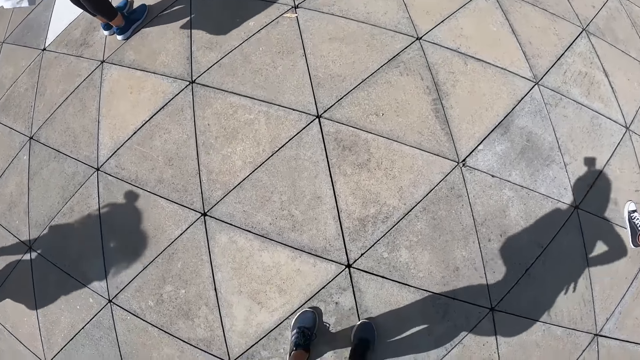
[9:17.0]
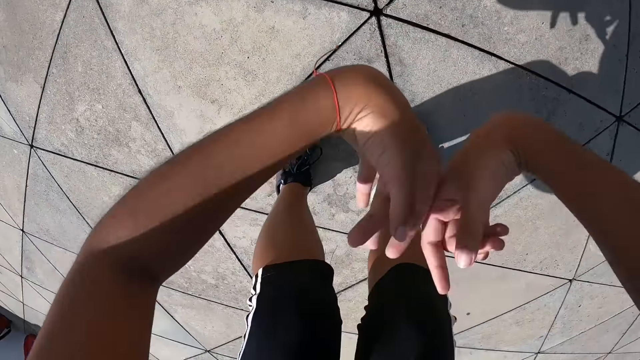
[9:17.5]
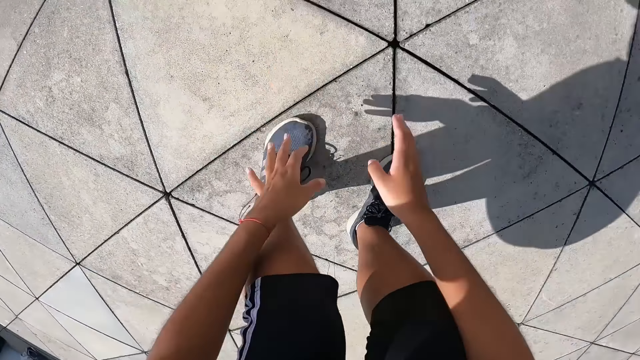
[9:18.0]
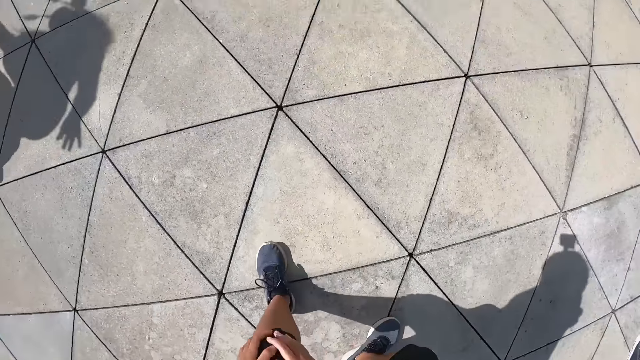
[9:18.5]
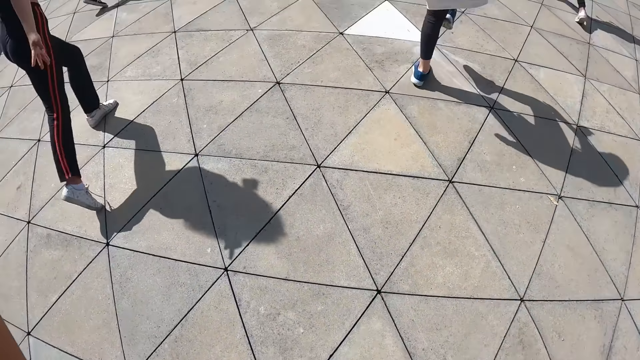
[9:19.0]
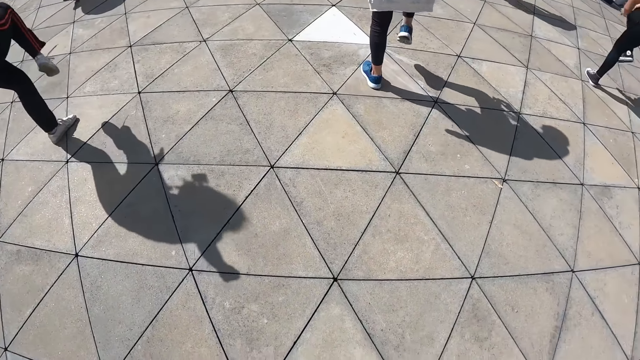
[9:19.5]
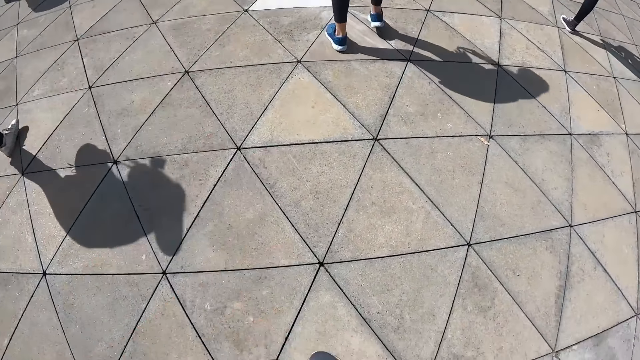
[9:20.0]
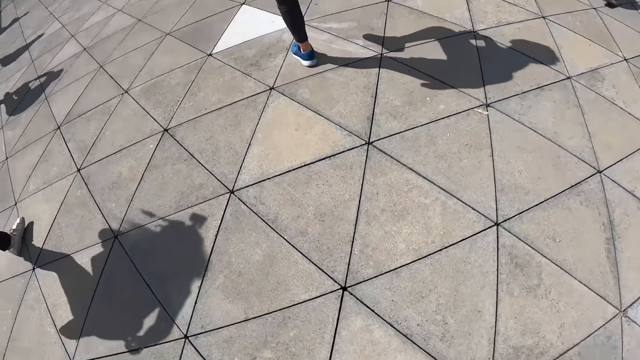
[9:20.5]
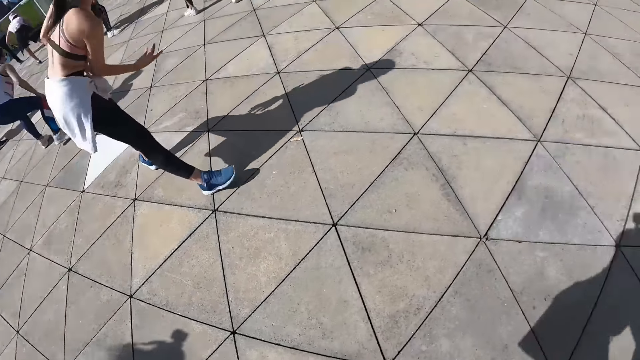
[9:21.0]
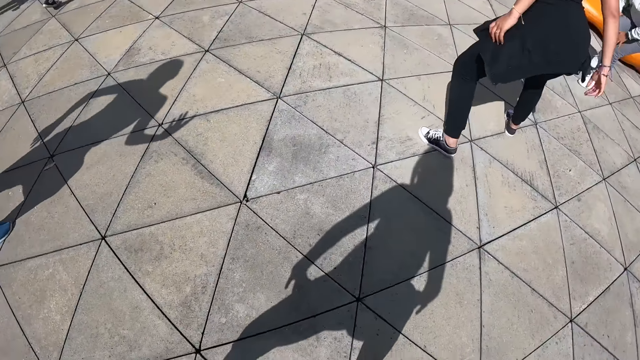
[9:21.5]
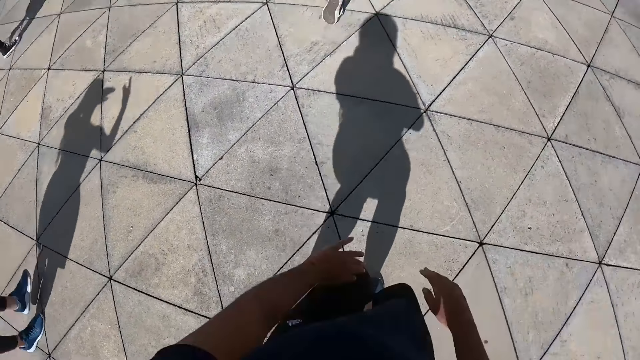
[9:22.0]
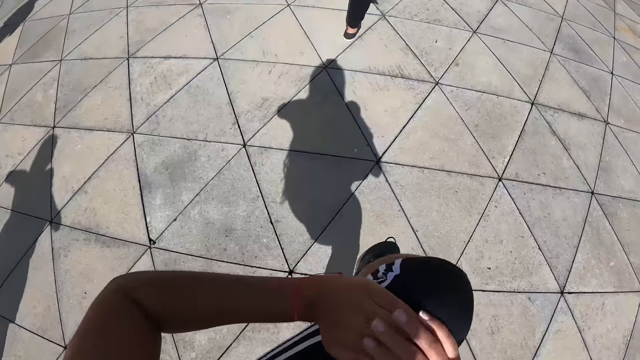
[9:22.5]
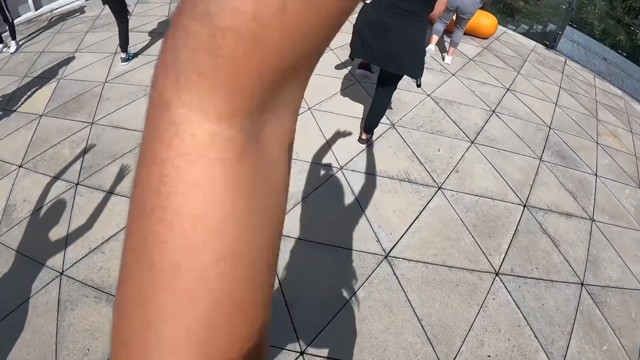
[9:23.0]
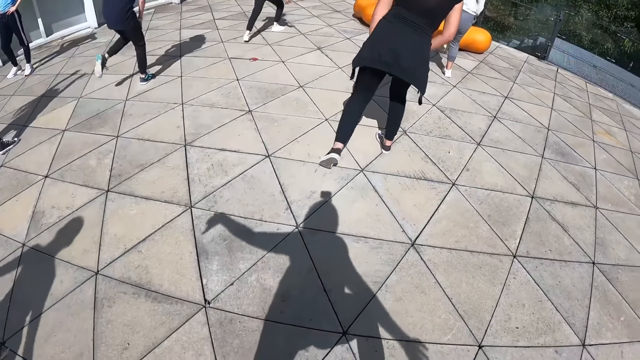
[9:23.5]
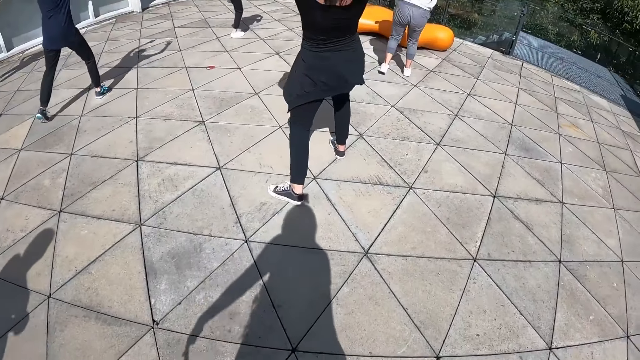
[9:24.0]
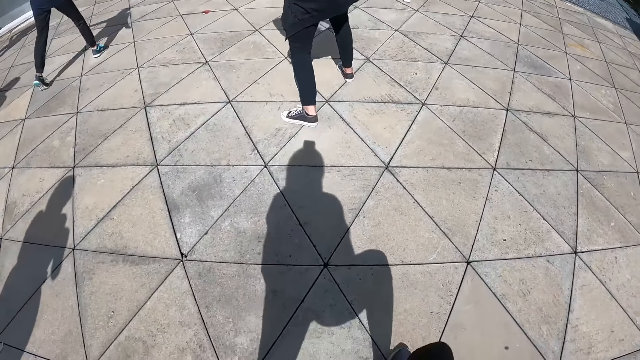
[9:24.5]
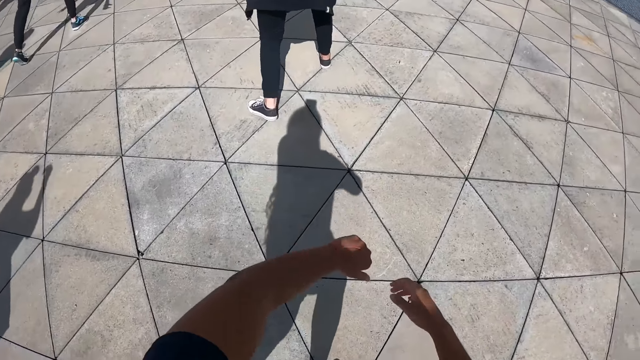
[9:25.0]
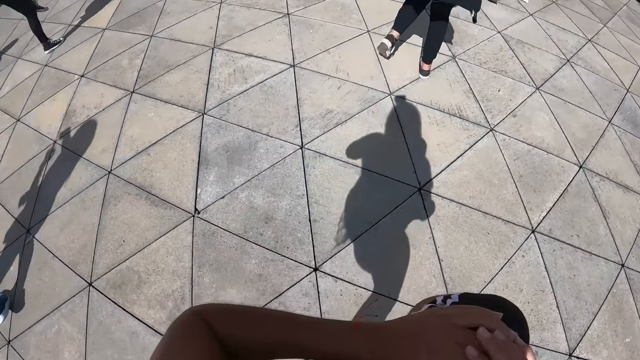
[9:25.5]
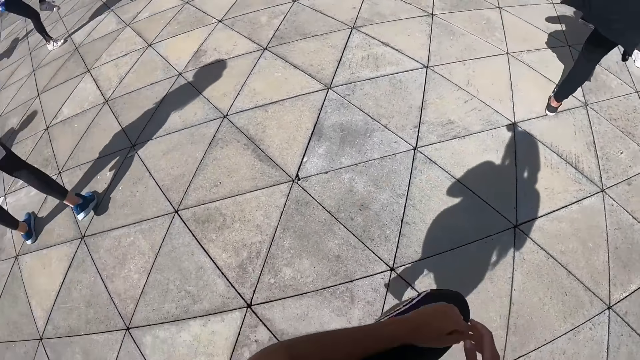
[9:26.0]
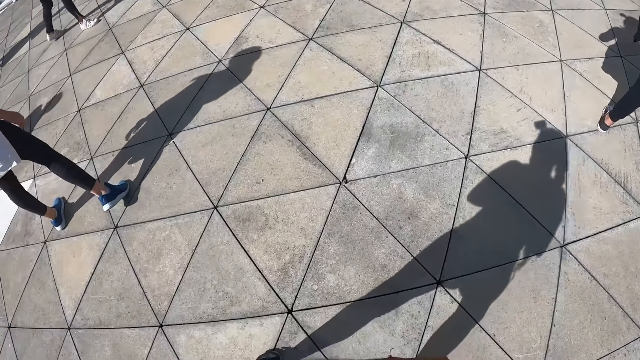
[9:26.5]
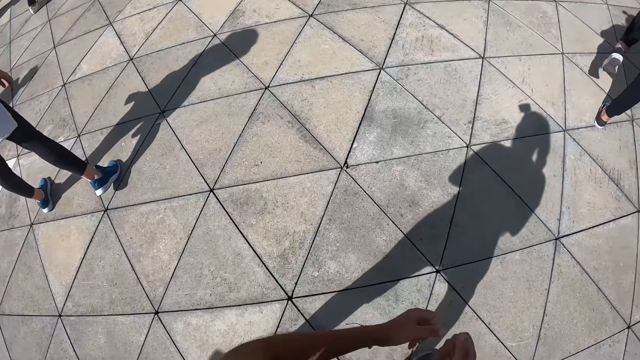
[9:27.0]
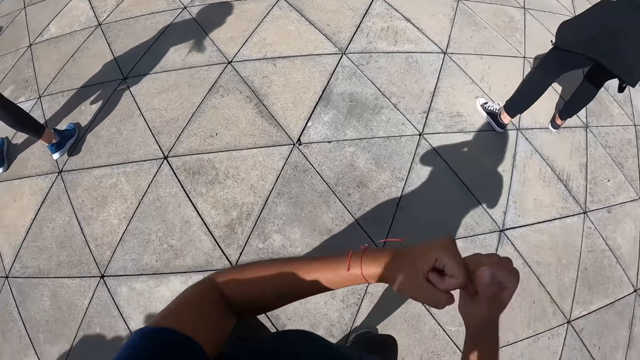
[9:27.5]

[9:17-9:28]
The camera wearer dances in the studio. A woman dances in the studio. Another woman dances in the studio.

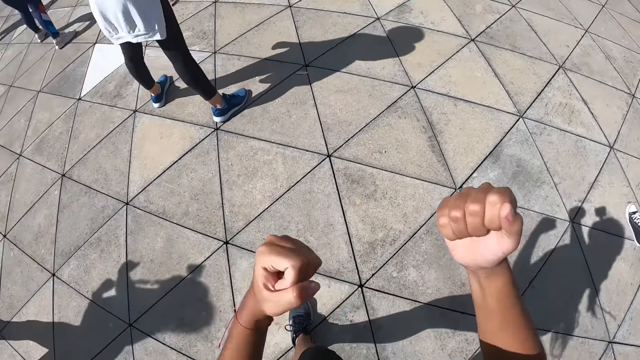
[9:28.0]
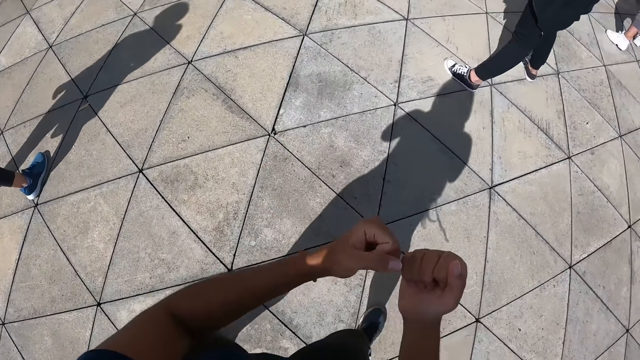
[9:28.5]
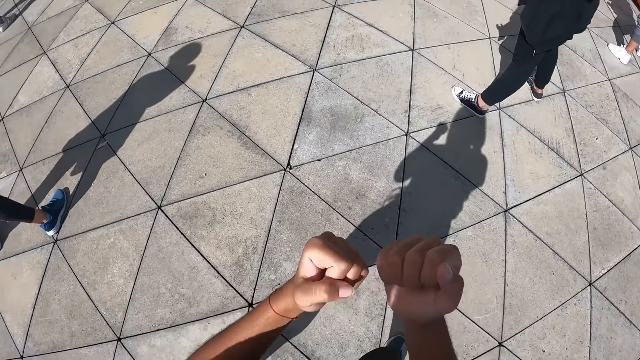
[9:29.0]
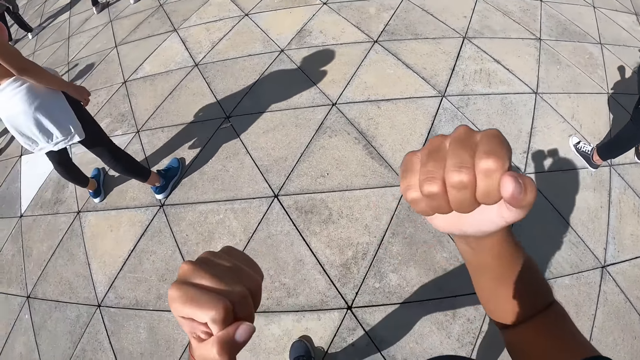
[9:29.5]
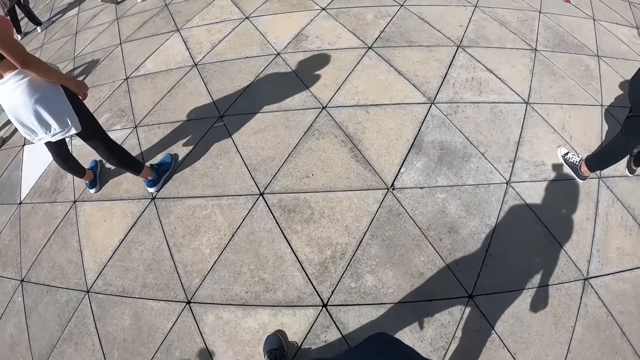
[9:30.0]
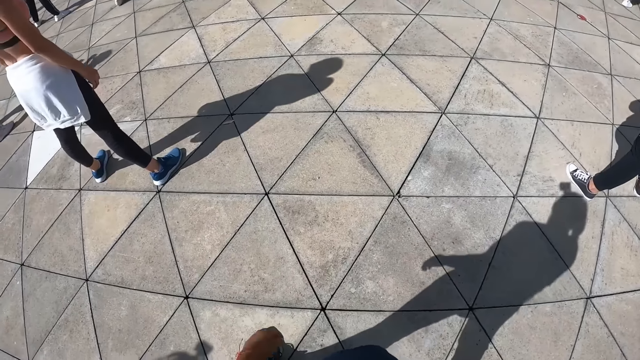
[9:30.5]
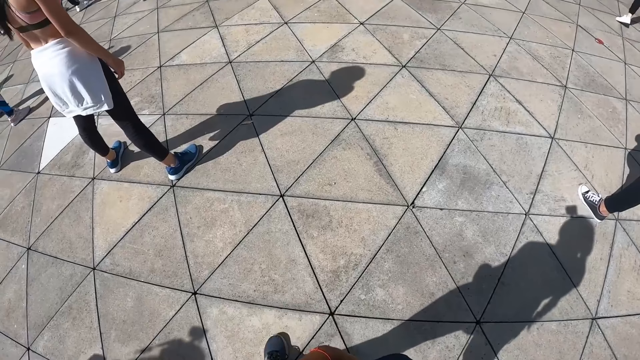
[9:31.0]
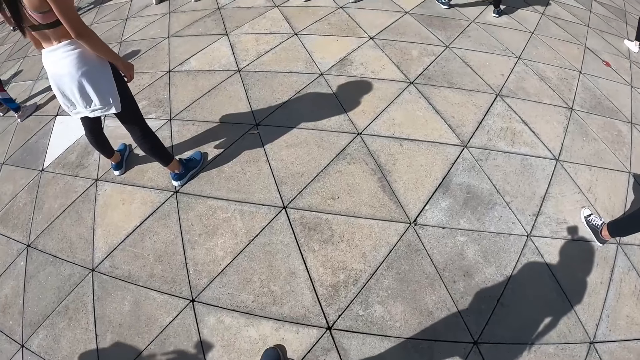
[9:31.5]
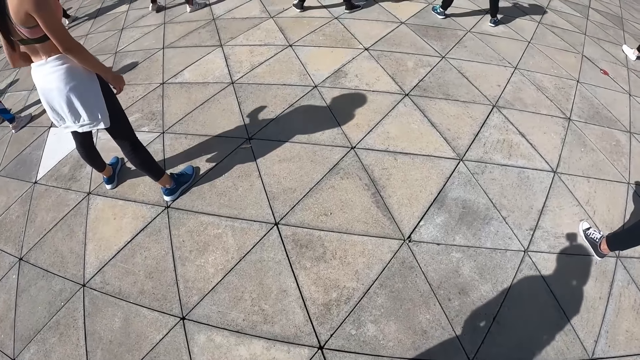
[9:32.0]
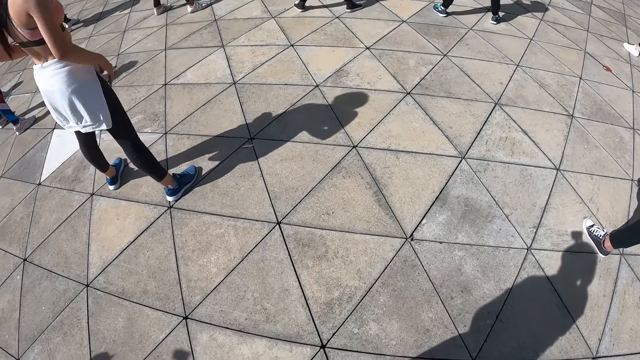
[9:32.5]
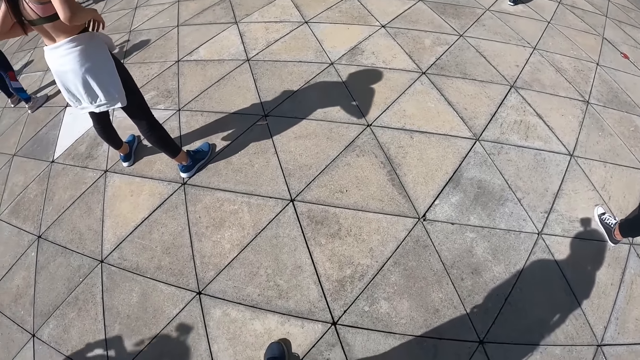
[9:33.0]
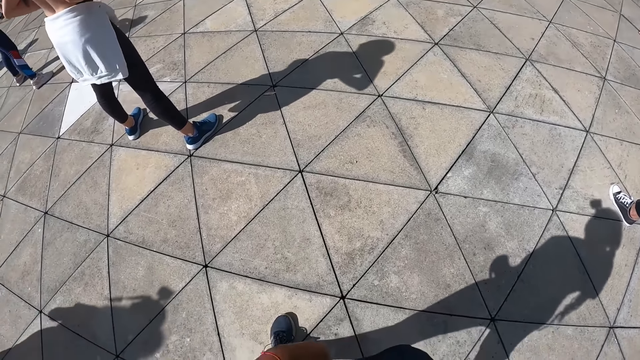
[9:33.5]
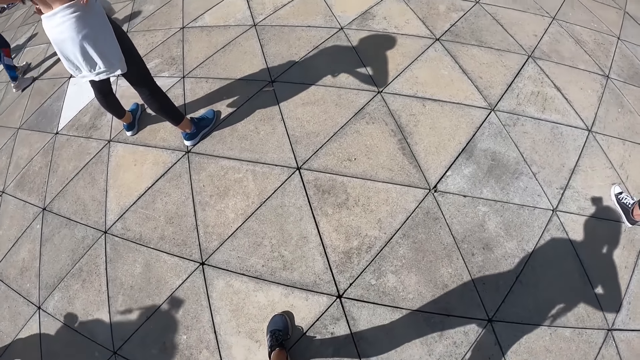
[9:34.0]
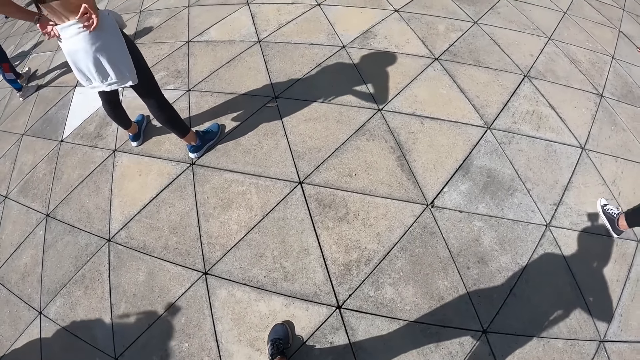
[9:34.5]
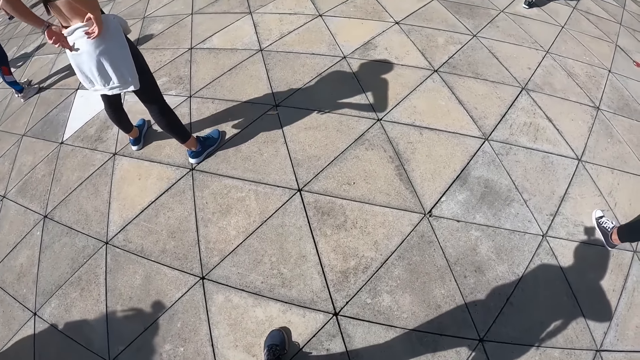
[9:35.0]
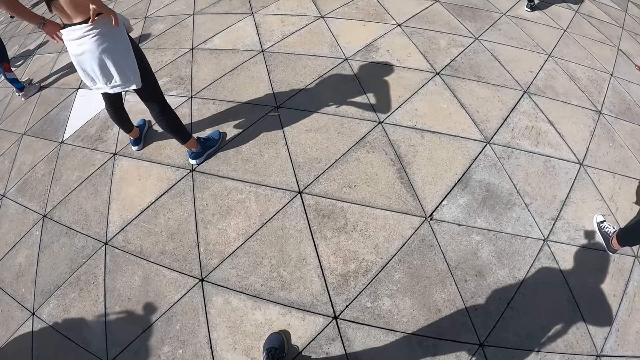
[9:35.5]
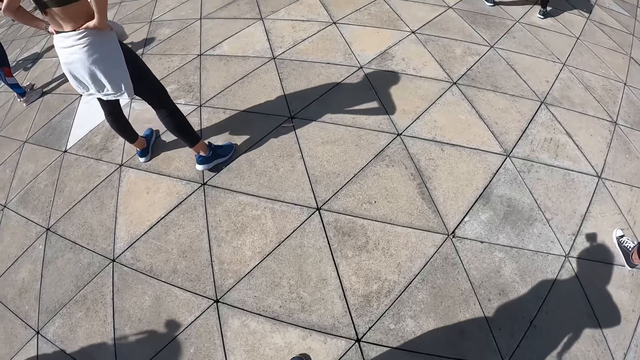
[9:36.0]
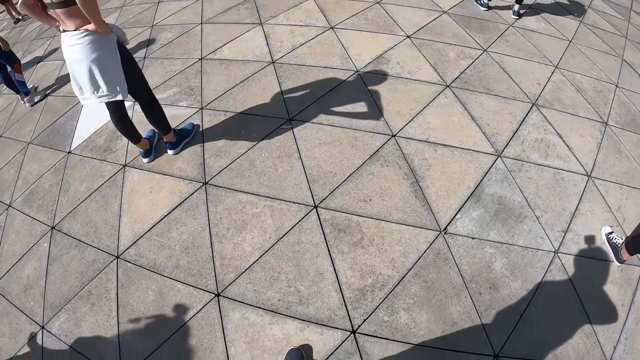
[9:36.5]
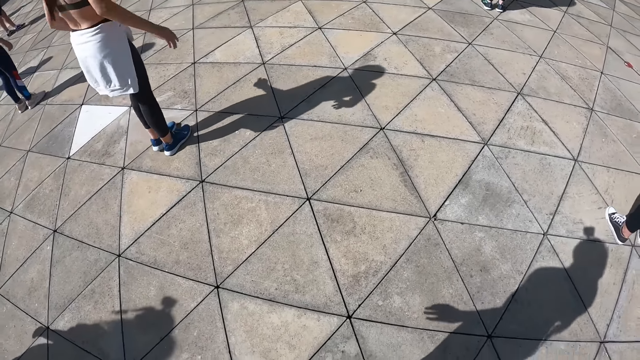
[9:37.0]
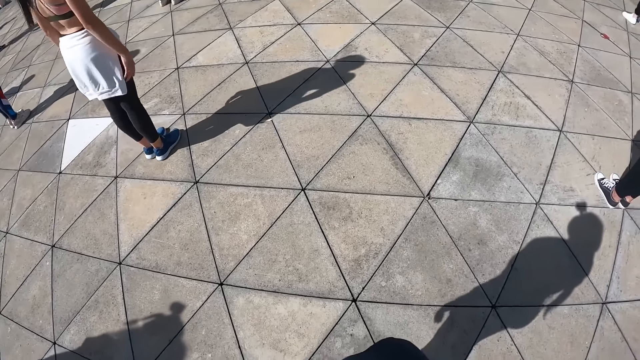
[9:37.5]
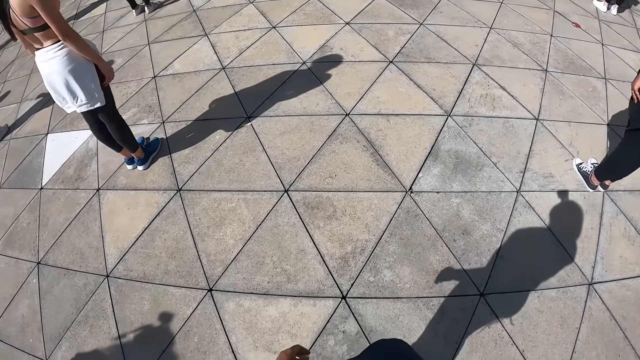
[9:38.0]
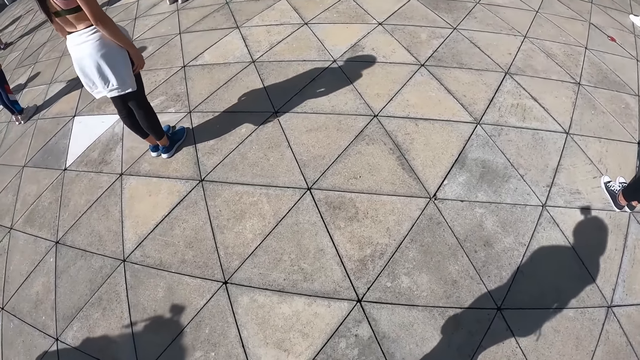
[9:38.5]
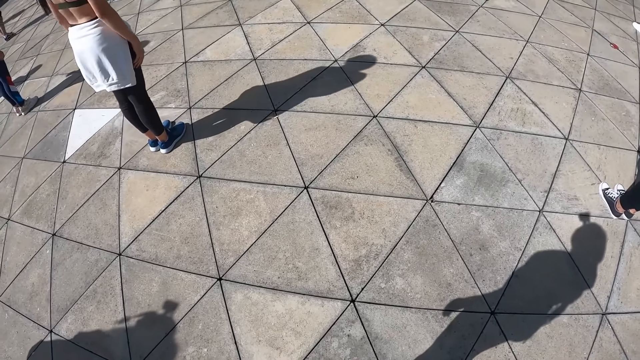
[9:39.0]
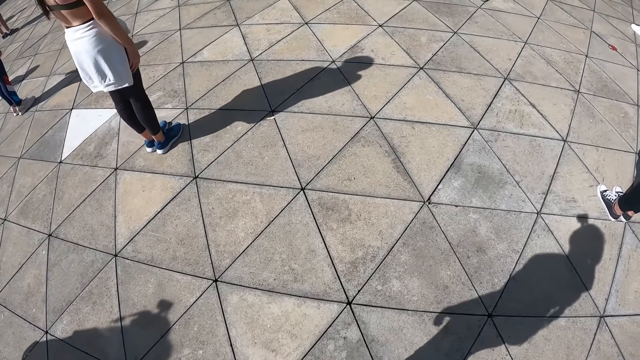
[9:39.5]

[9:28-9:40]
The camera wearer stares at the floor.
